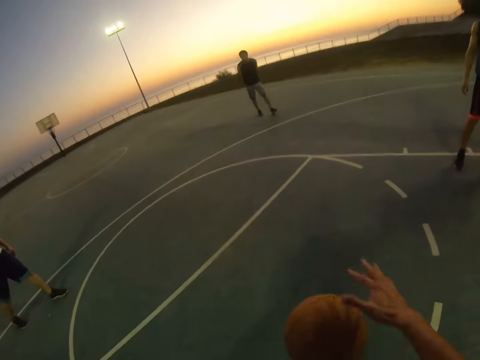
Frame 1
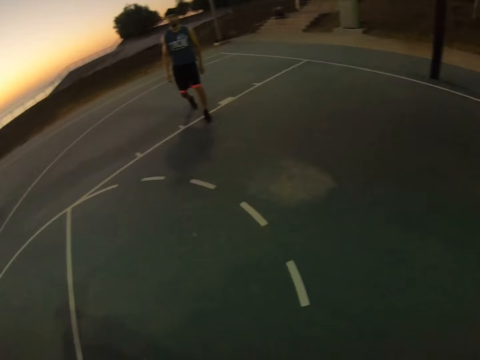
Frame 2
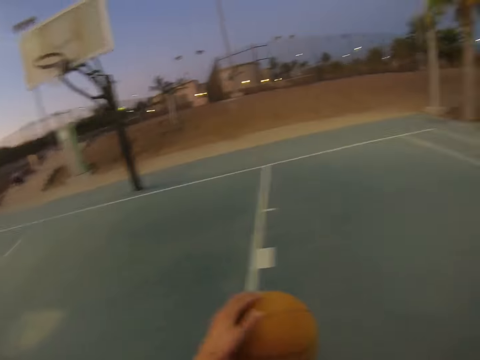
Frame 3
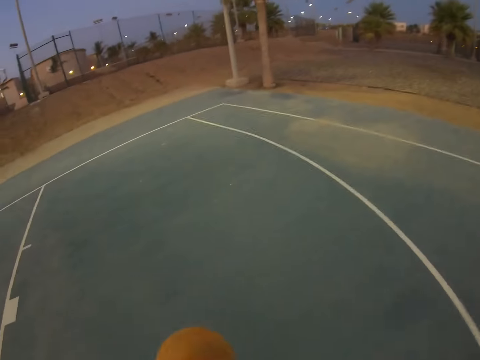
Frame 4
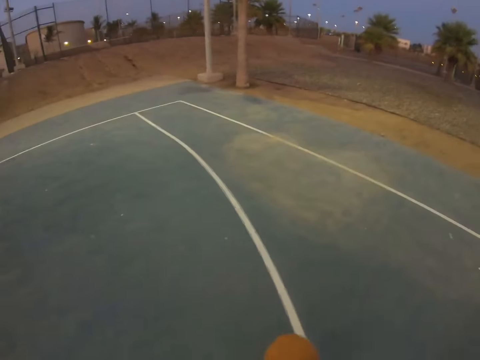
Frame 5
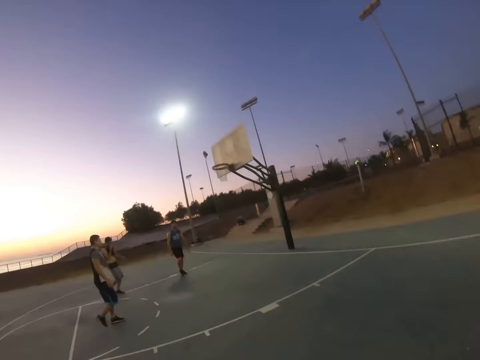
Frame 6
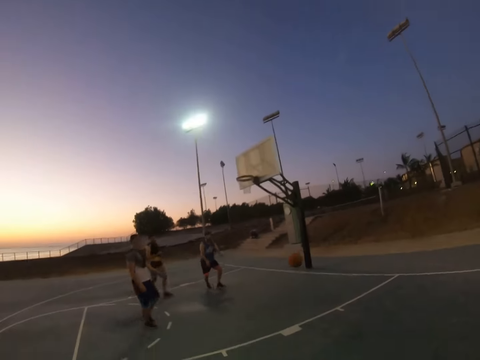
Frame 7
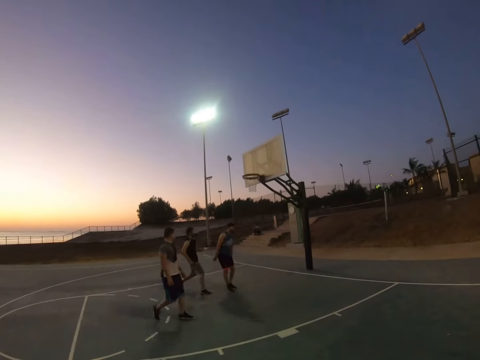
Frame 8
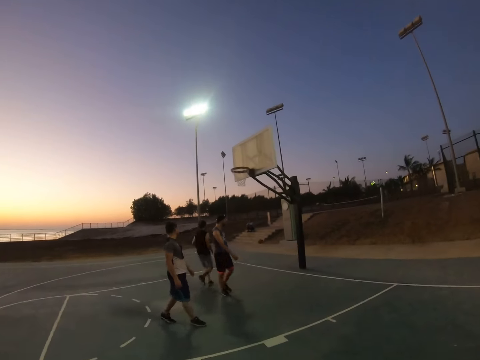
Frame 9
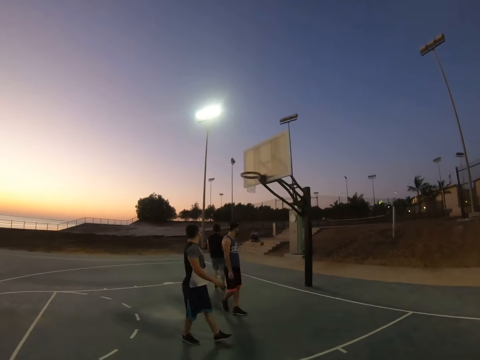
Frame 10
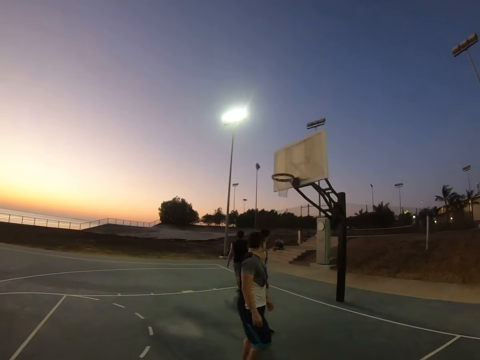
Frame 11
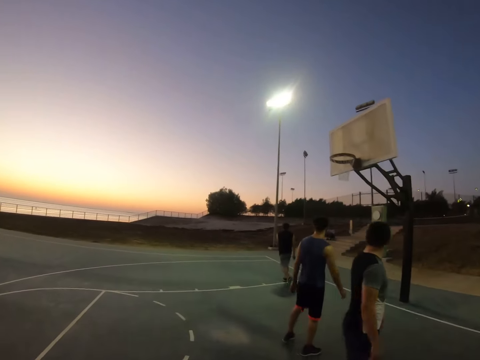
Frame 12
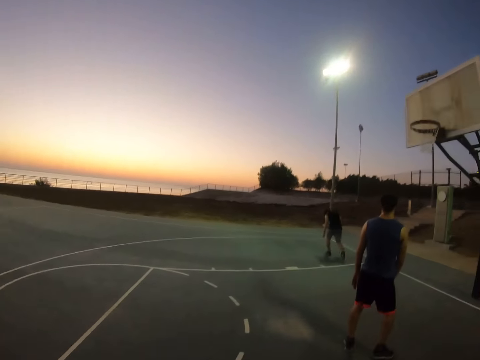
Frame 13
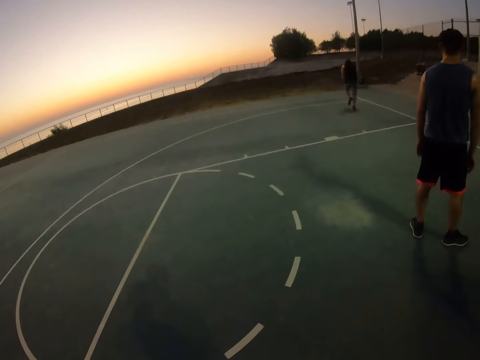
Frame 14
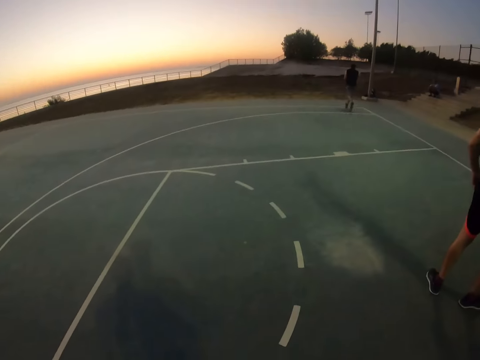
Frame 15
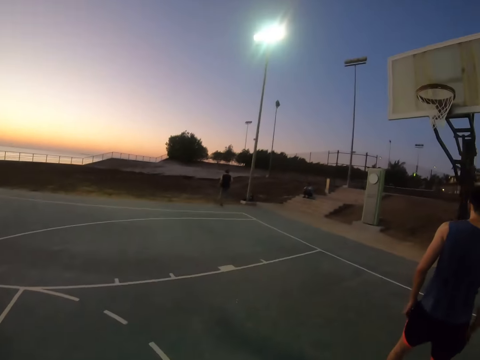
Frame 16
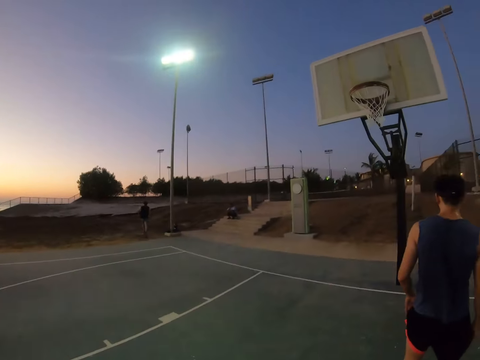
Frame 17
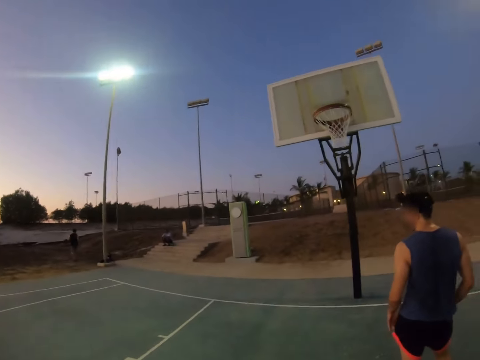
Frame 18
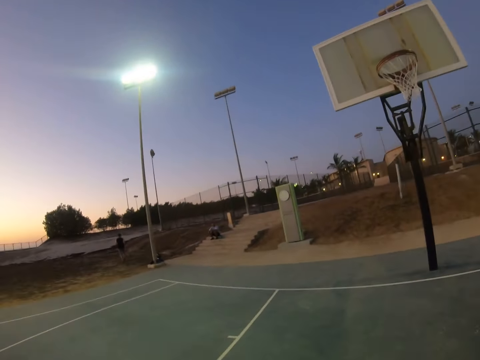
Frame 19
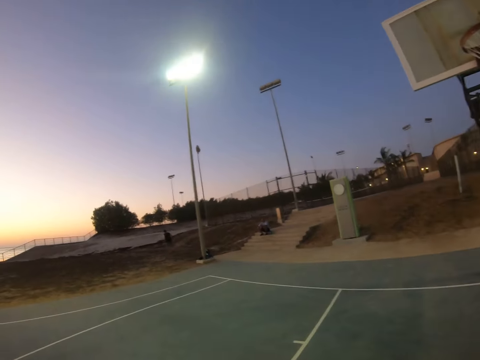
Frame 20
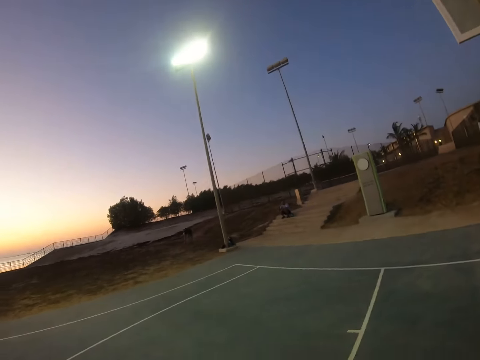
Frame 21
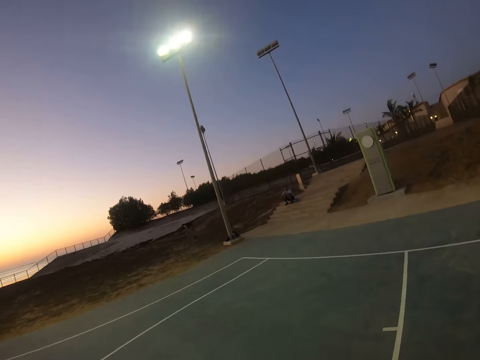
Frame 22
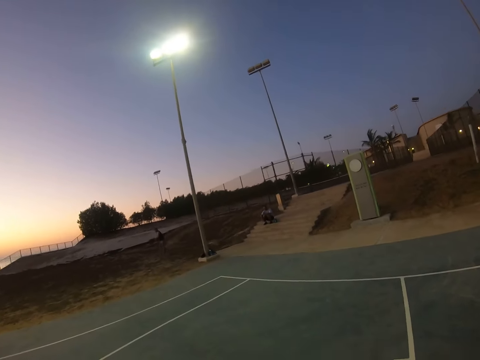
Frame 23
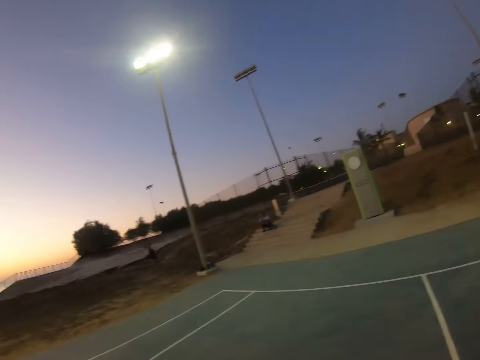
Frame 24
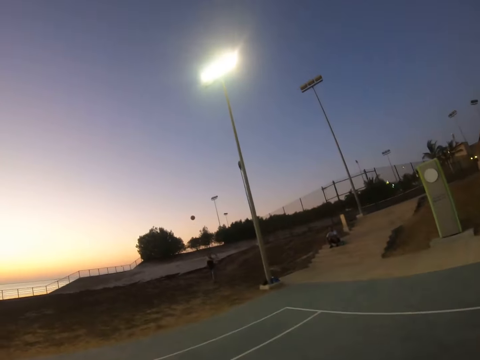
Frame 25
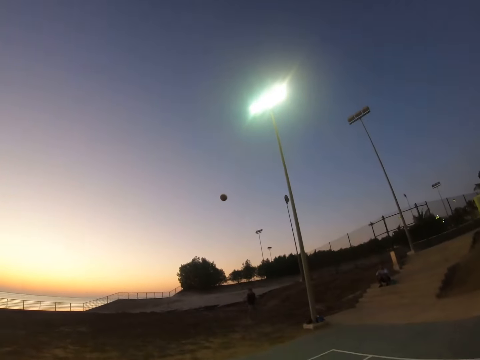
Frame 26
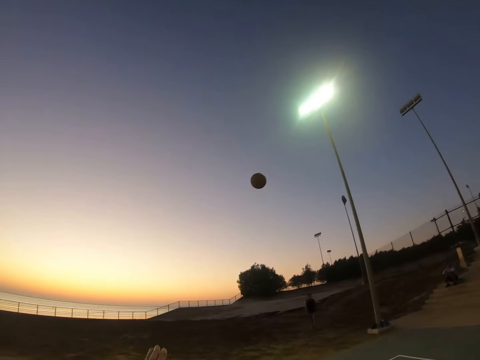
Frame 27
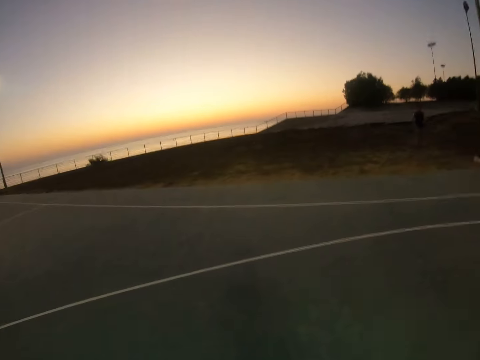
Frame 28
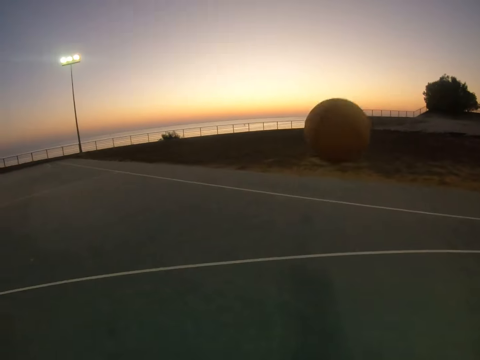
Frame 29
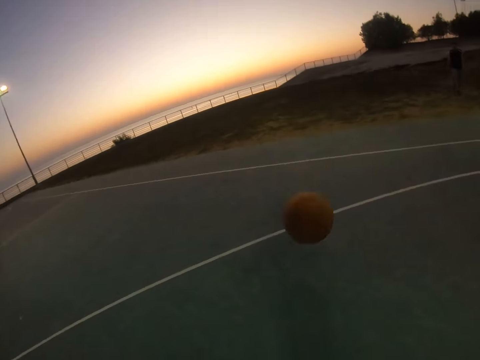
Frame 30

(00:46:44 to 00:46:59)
The camera wearer plays basketball. They catch the ball. They walk around with the ball. They throw the ball. A man walks around. The camera wearer walks around. The man runs after the ball, picks up the ball and throws the ball back to the basketball court.

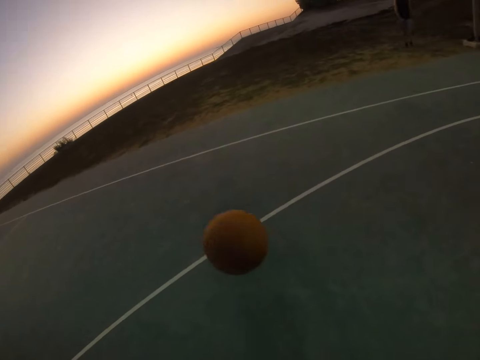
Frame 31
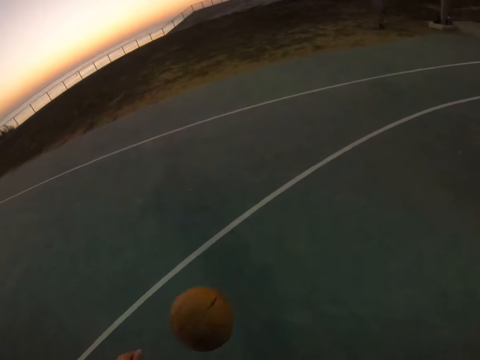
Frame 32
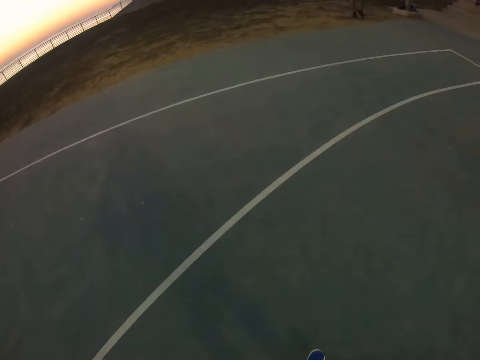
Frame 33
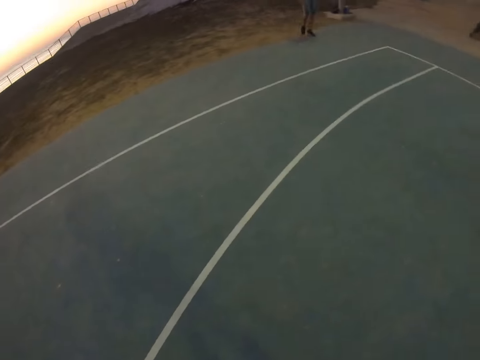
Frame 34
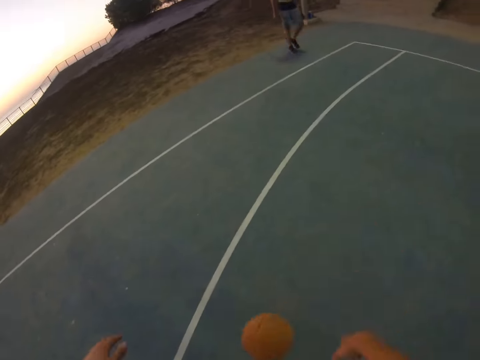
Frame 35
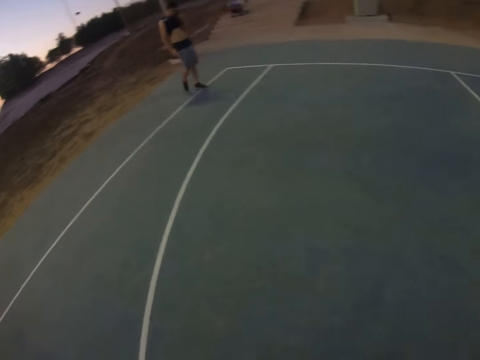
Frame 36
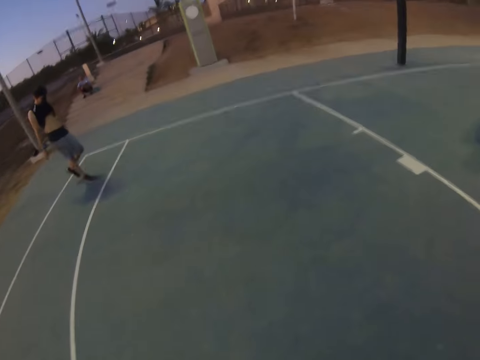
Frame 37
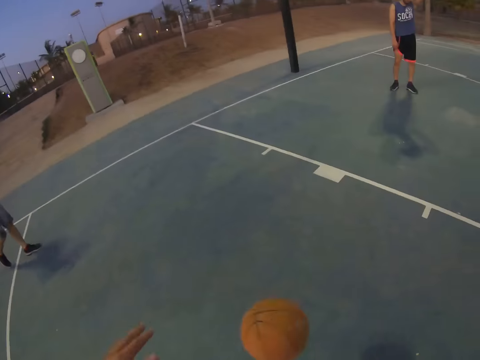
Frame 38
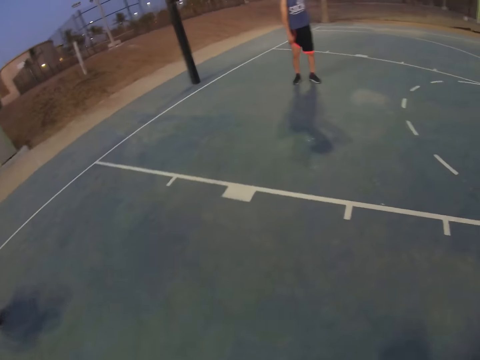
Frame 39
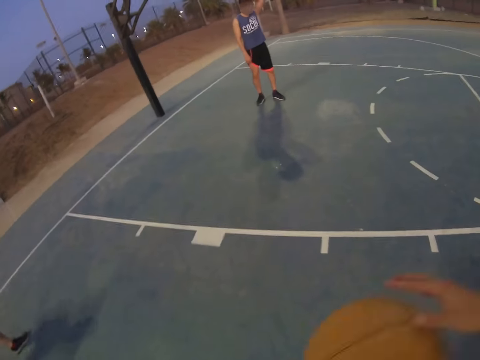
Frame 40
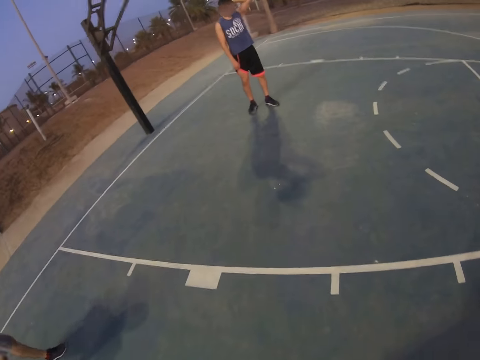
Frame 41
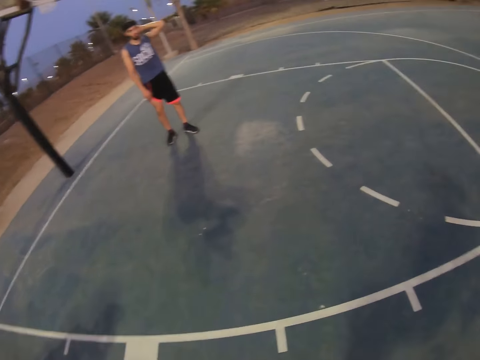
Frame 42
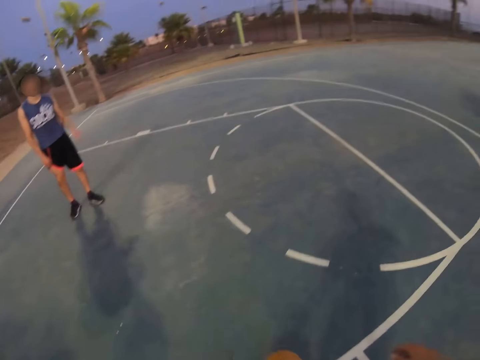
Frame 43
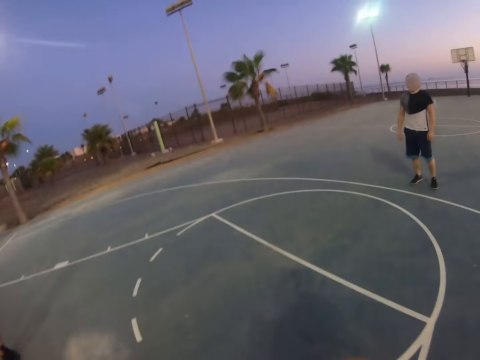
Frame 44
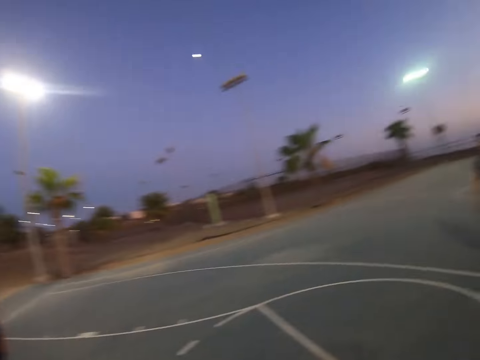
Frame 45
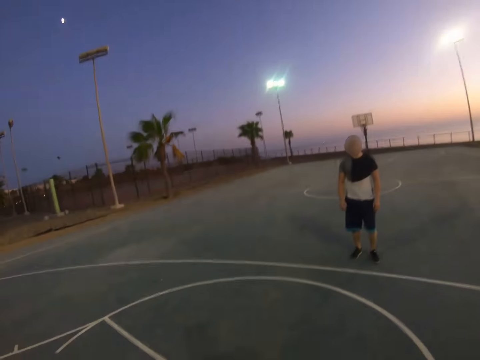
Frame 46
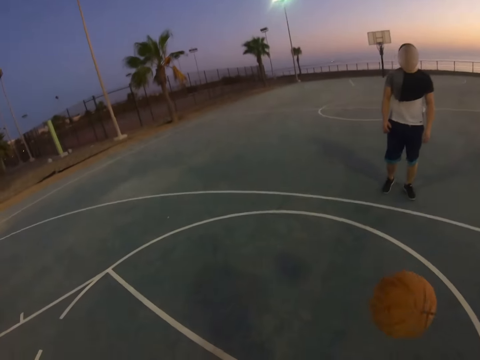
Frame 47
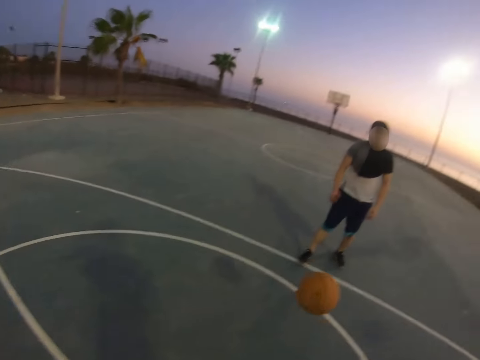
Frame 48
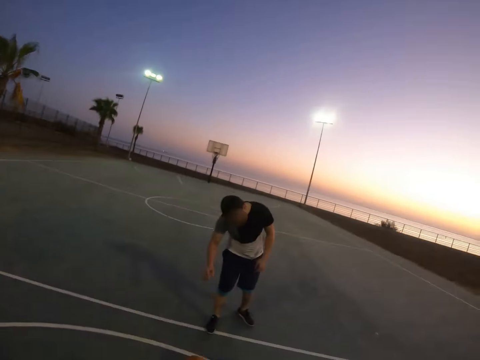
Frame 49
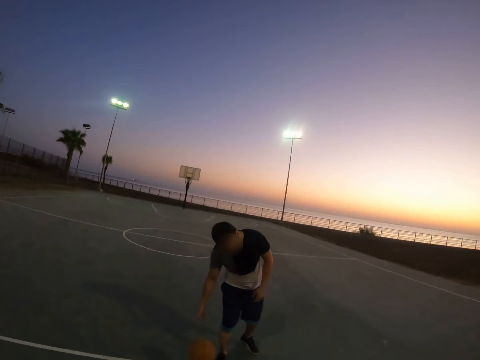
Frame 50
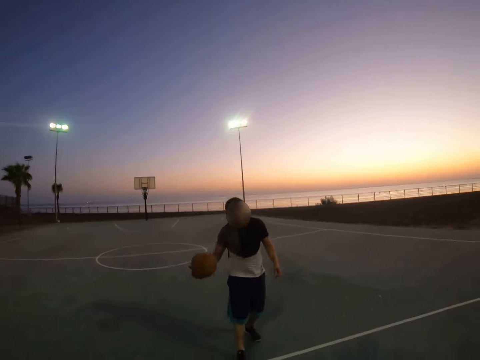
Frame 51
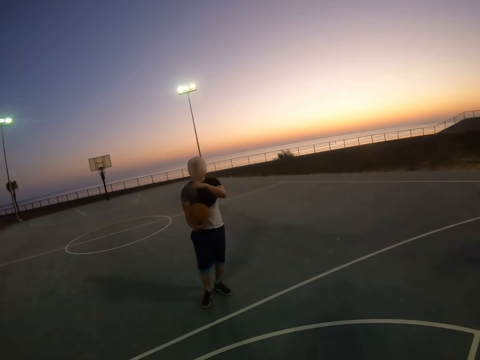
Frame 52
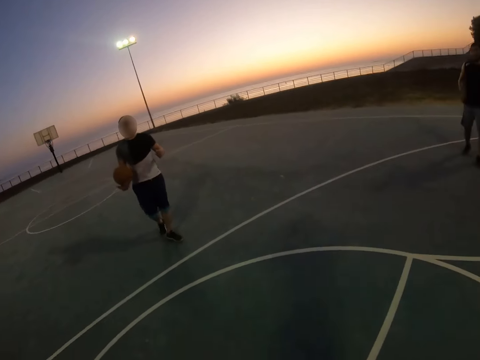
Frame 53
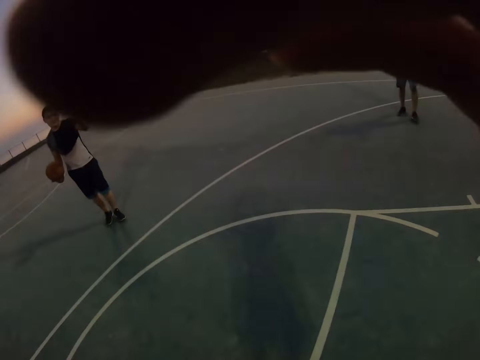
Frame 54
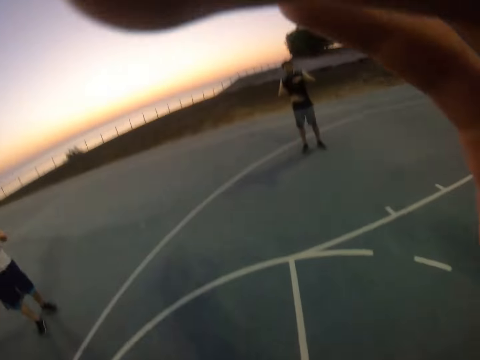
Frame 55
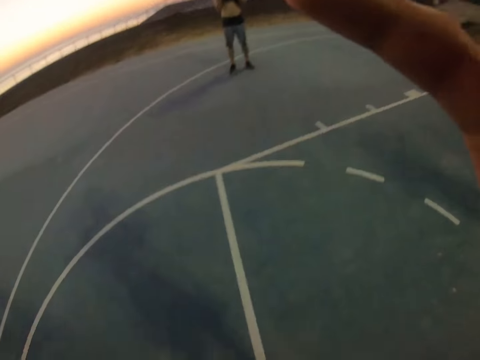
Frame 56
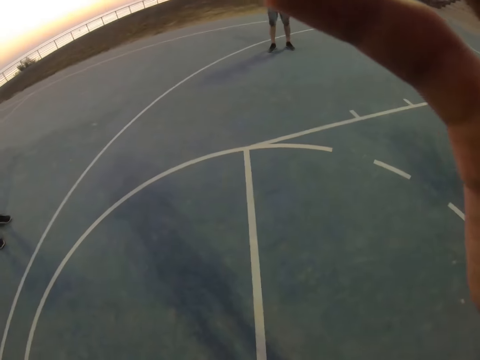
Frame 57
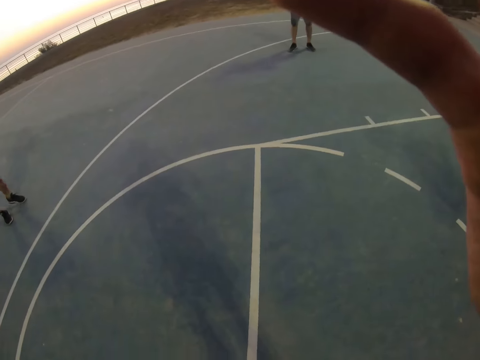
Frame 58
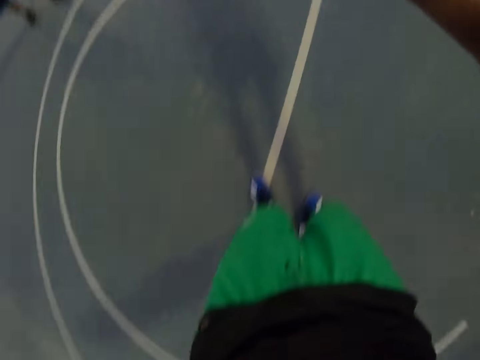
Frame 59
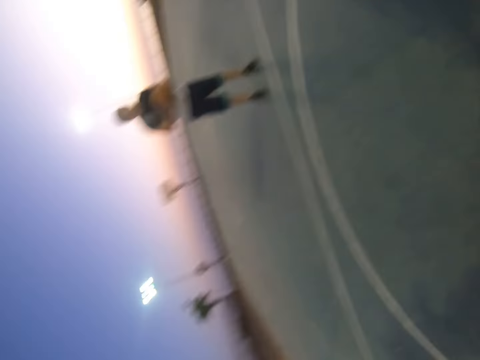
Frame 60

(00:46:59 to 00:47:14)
The camera wearer plays basketball. He picks up the ball. He throws the ball to a man. The man plays basketball and picks up the ball. The camera wearer raises his hand.
